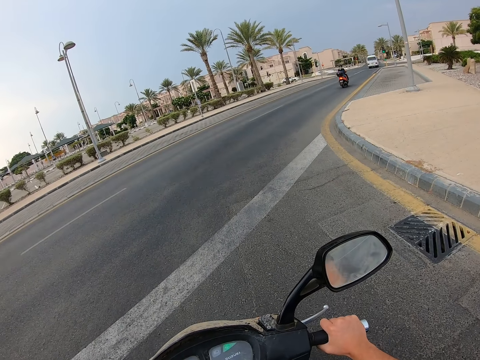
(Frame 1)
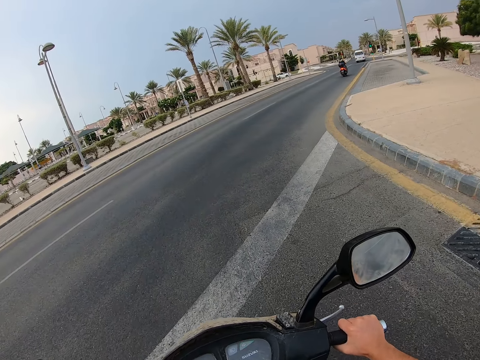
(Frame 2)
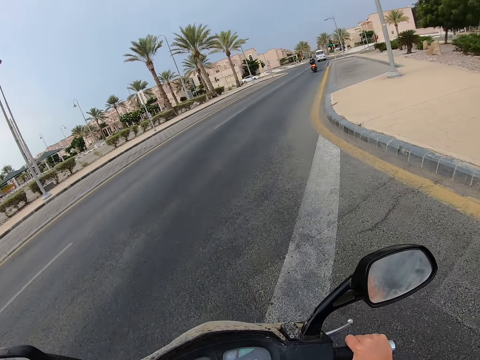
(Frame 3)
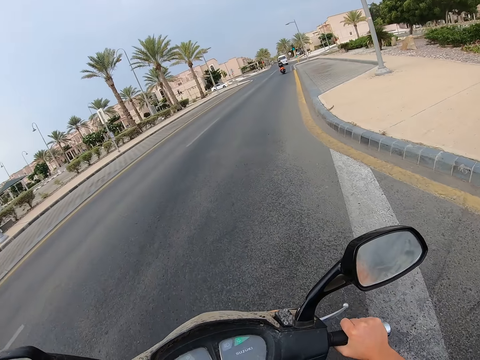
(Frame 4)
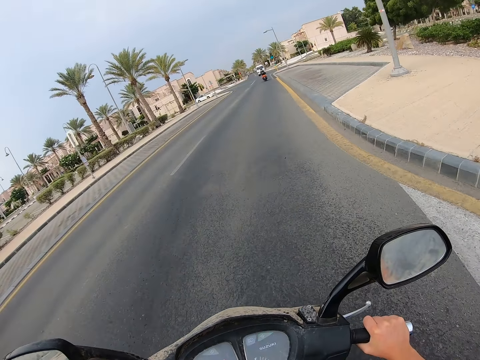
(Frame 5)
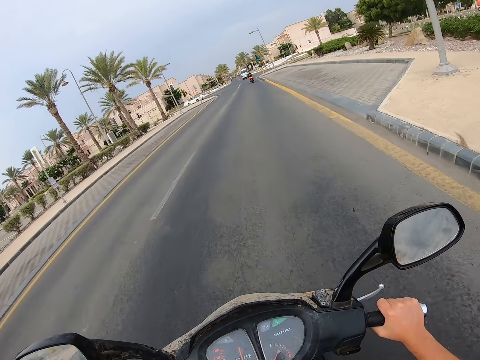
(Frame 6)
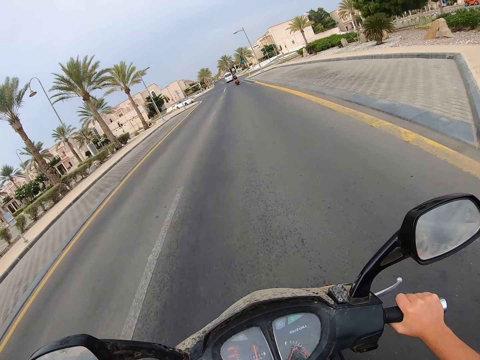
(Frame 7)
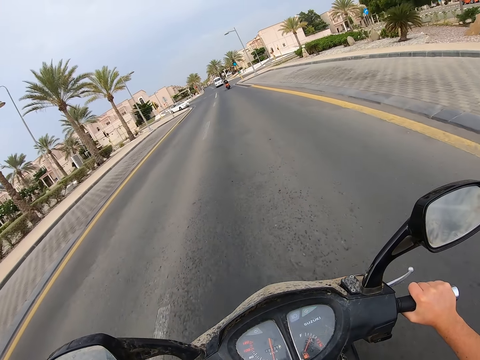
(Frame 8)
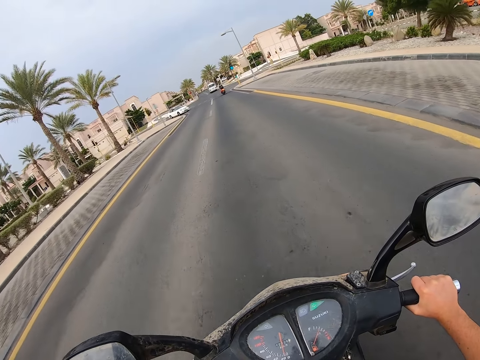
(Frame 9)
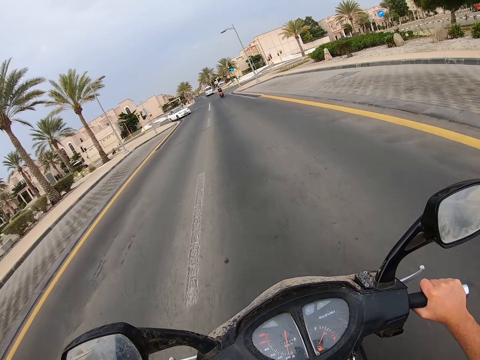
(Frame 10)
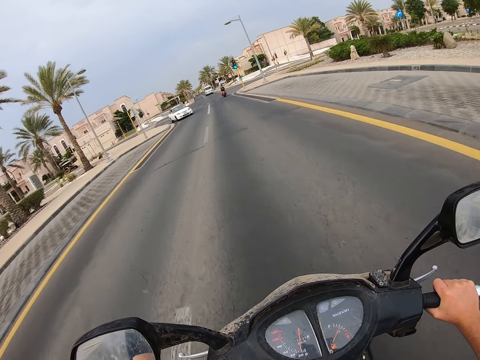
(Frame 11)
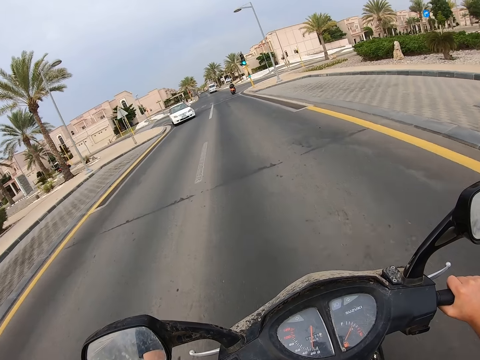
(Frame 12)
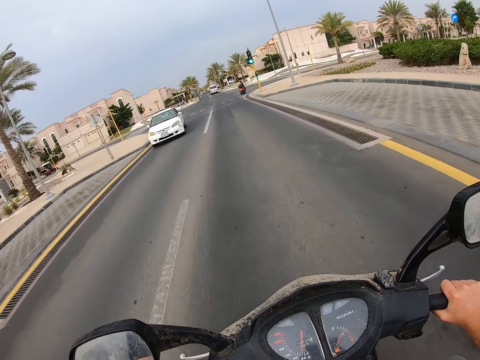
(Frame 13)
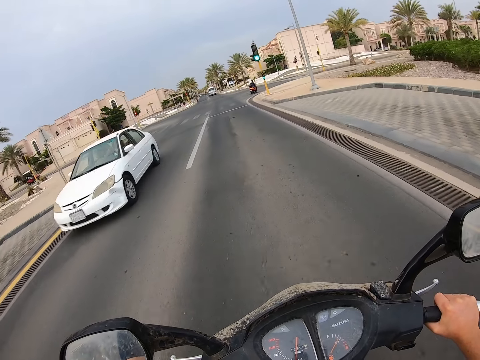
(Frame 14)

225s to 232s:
The camera wearer rides the motorcycle in the road.

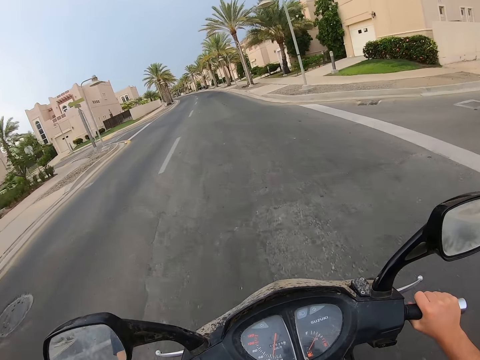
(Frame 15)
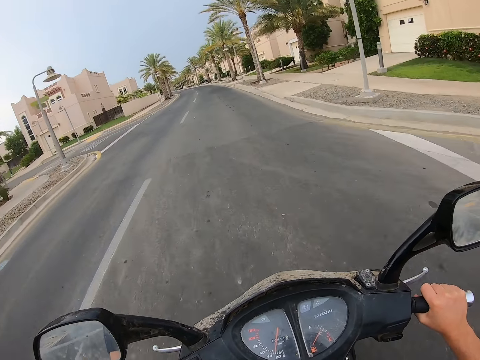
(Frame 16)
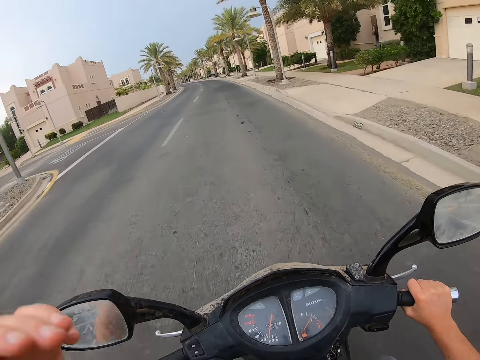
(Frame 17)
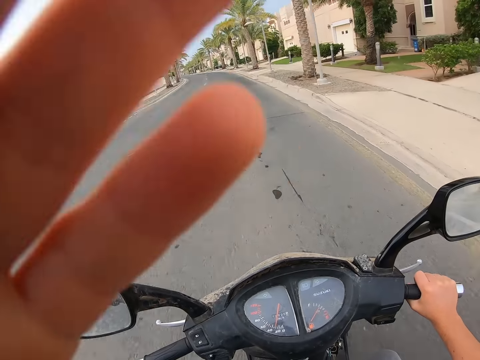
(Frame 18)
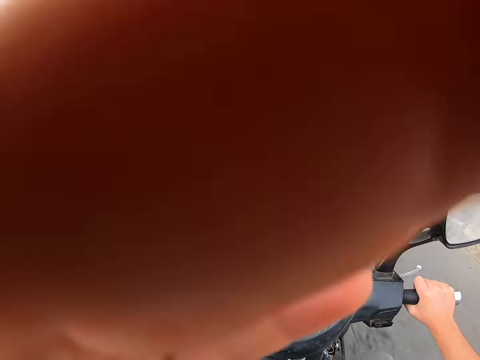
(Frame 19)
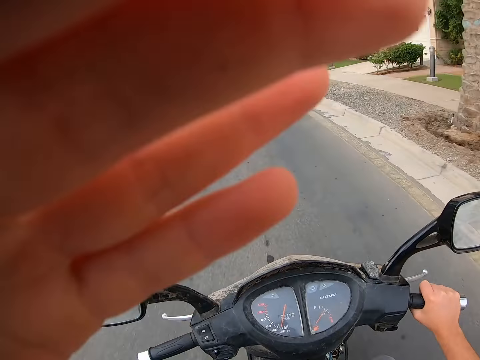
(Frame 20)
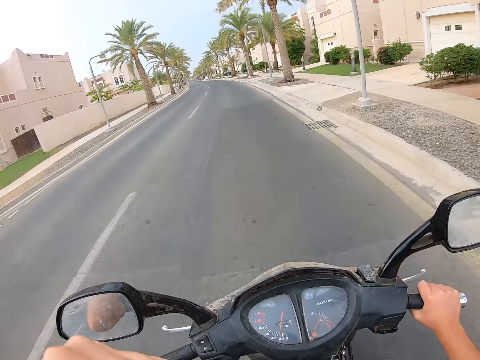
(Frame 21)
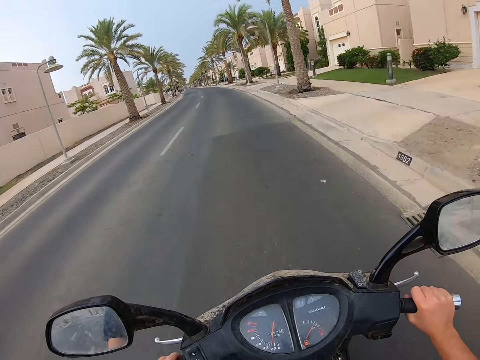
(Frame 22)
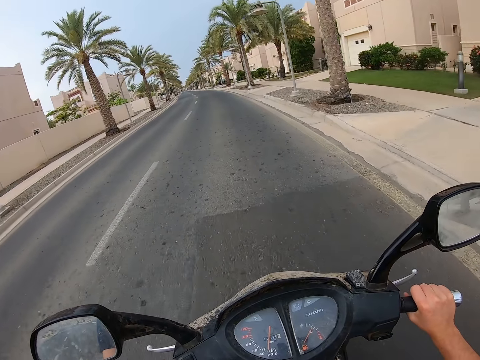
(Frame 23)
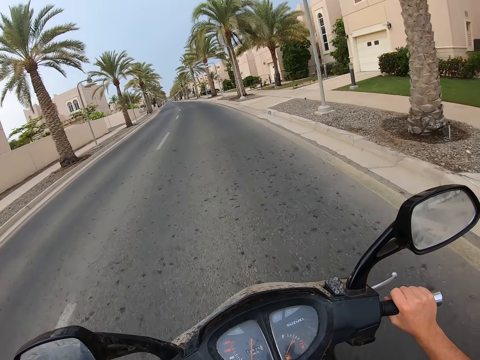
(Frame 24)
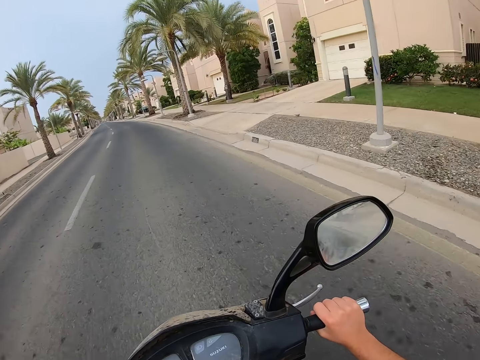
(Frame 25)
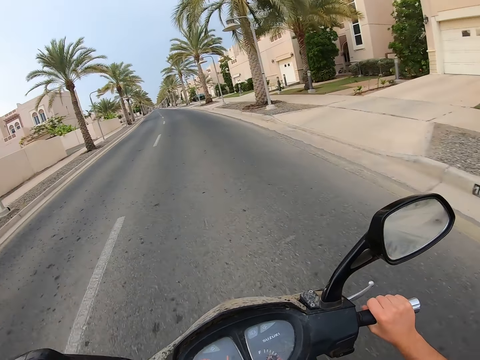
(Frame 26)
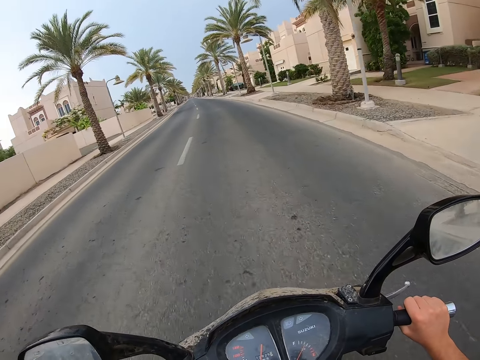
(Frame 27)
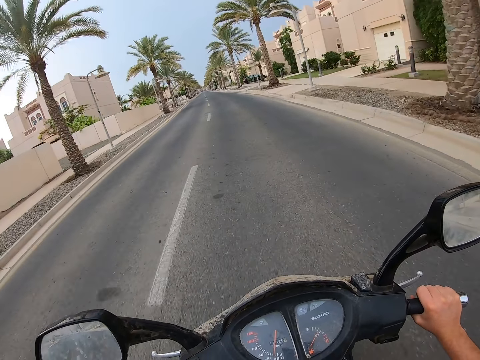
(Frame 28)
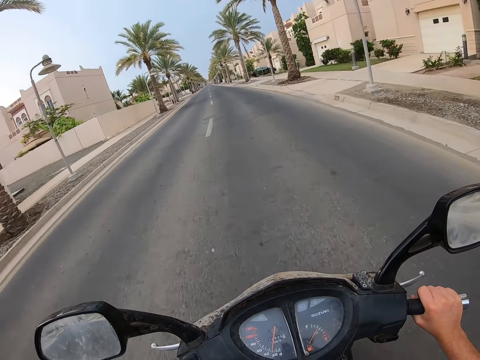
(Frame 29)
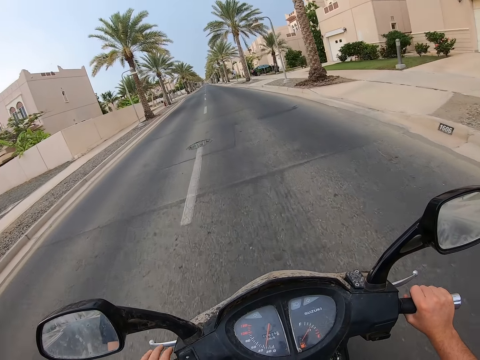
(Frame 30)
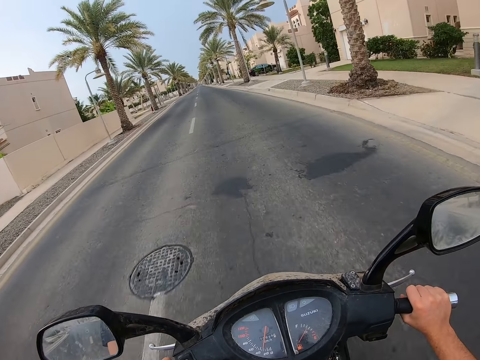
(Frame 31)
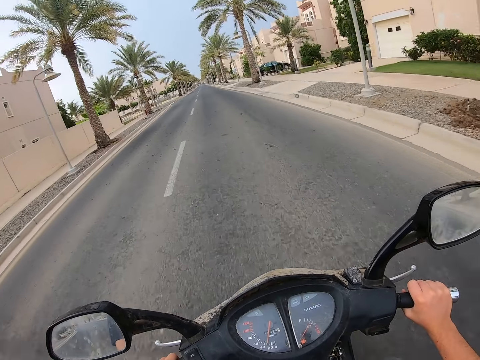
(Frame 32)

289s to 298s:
The camera wearer lifts his left hand. He rides the motorcycle in a road.

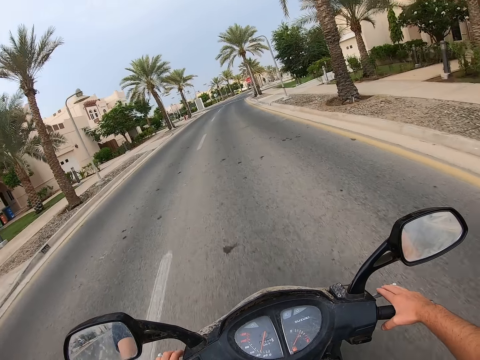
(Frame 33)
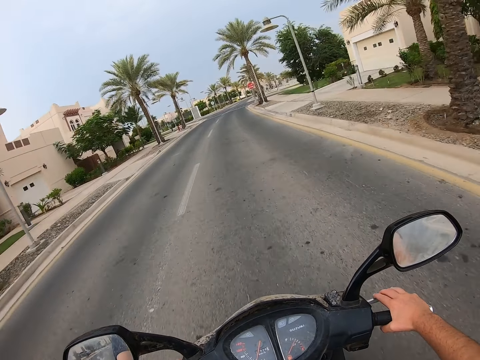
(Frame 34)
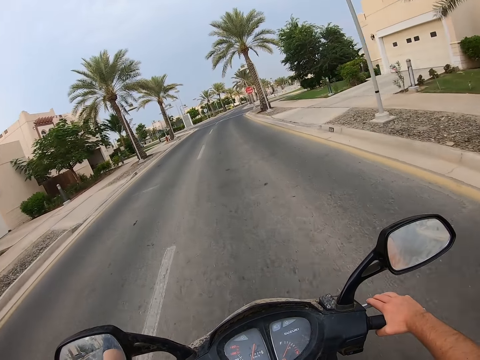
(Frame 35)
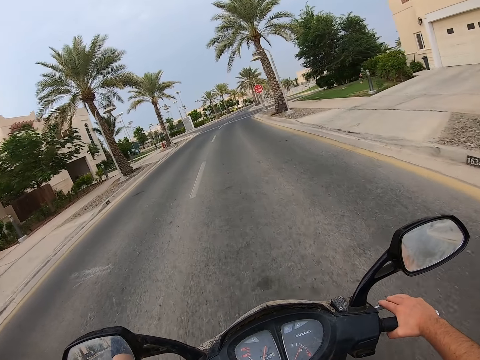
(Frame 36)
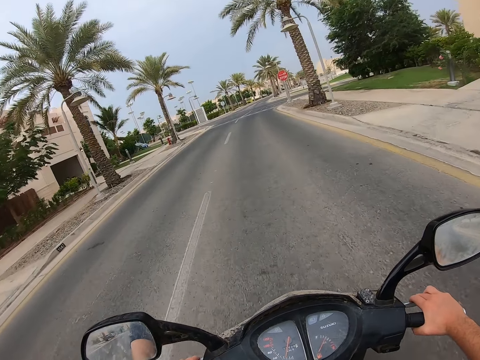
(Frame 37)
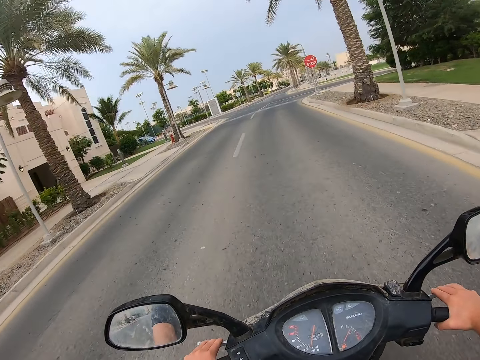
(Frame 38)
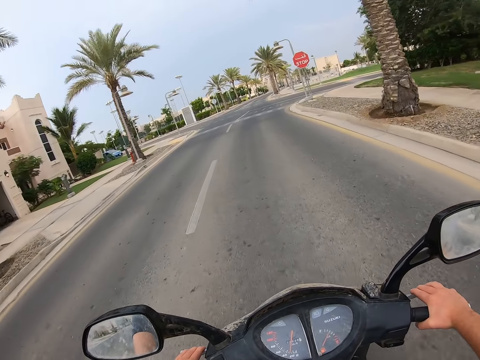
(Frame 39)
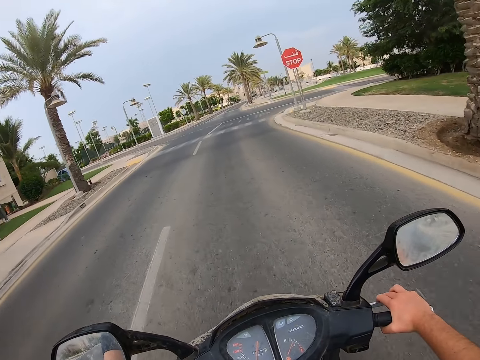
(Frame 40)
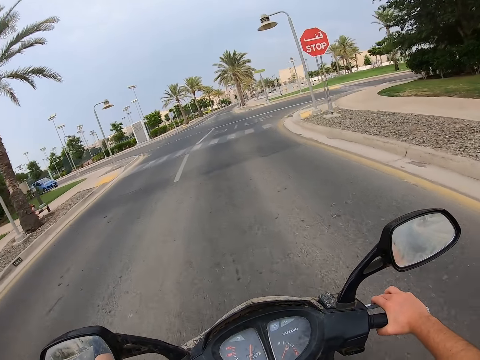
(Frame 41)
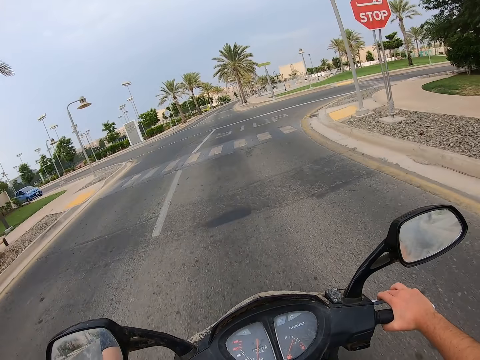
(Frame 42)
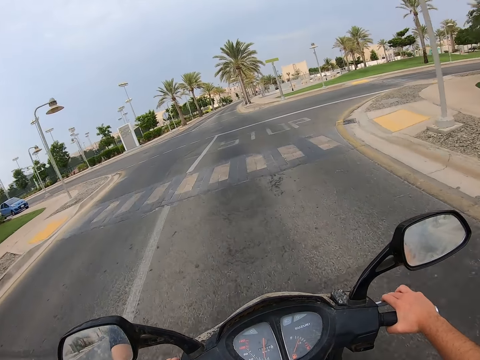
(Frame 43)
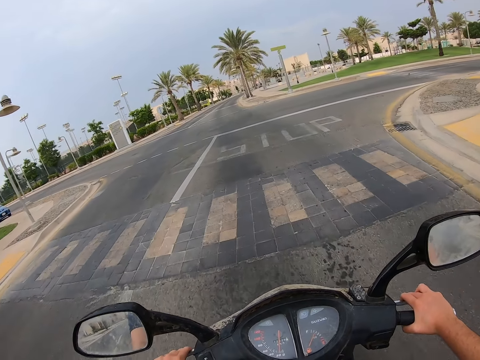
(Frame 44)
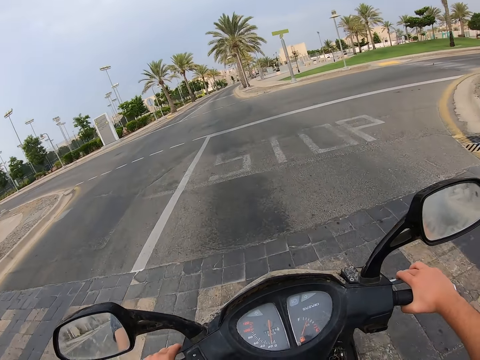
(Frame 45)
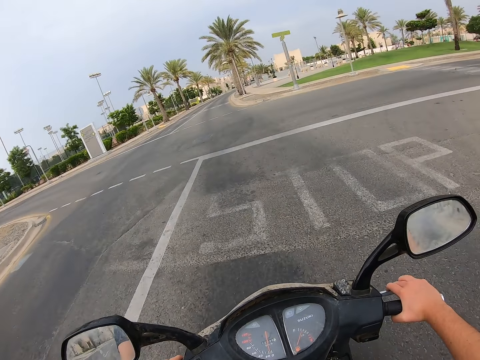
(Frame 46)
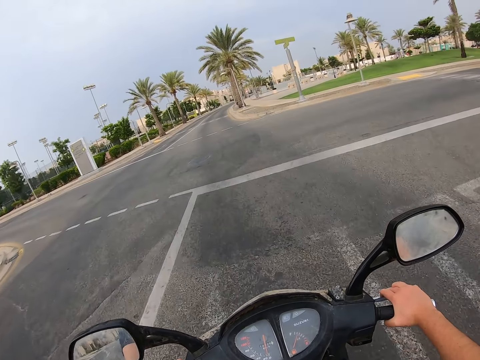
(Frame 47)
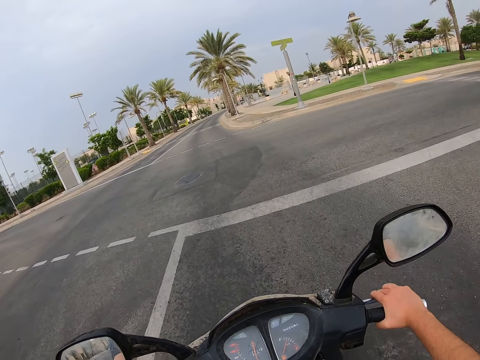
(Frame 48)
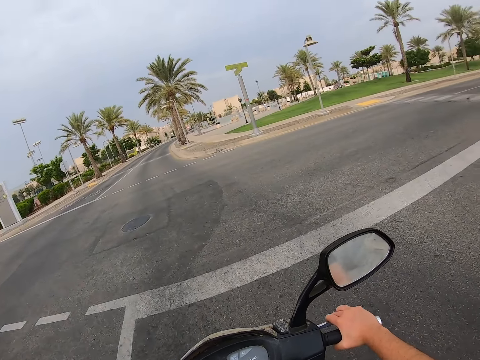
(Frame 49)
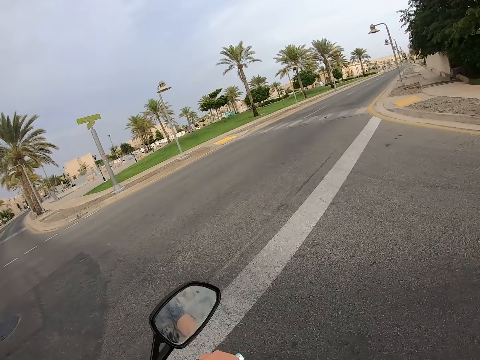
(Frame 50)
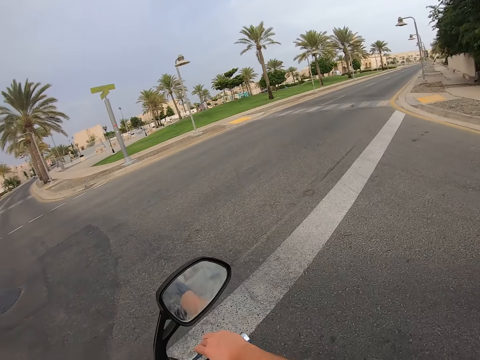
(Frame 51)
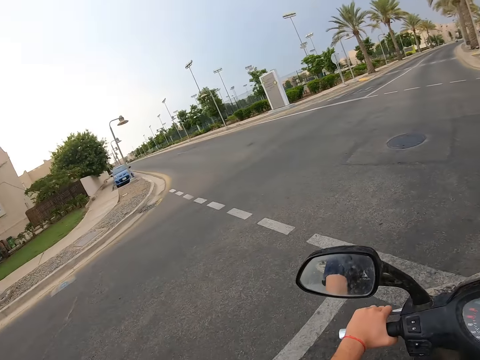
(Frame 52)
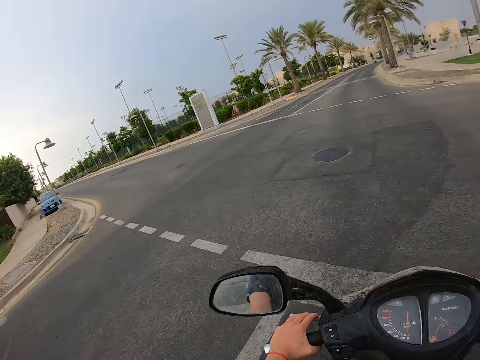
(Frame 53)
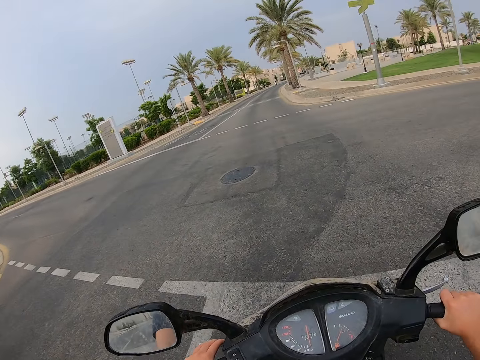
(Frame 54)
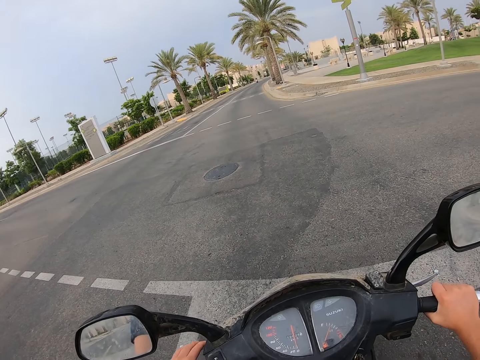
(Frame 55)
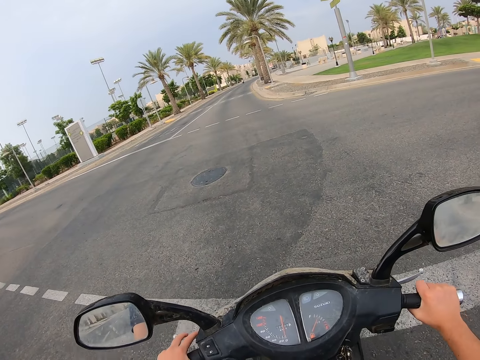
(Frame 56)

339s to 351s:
The camera wearer presses the brakes of a motorcycle. They ride the motorcycle in a road. They stop the motorcycle in the road. They look around.
